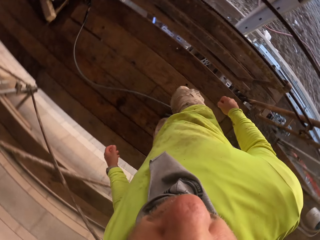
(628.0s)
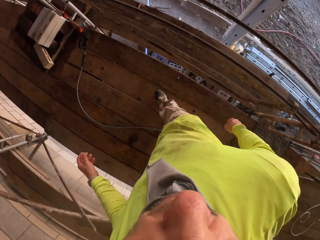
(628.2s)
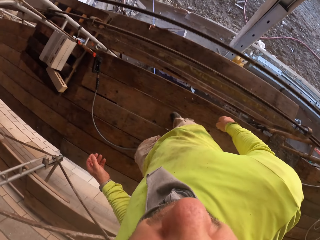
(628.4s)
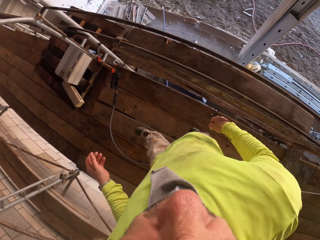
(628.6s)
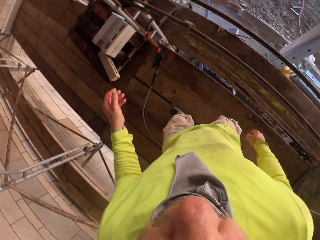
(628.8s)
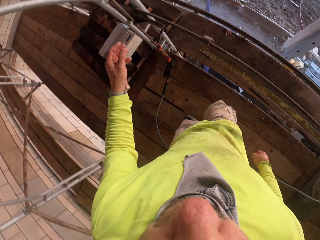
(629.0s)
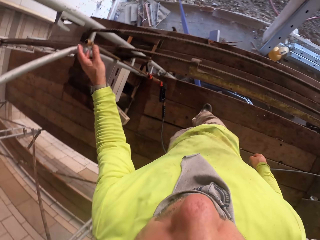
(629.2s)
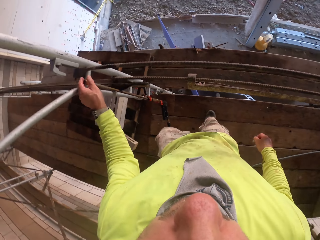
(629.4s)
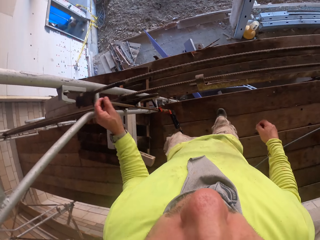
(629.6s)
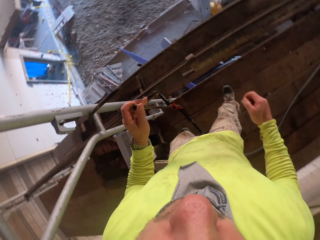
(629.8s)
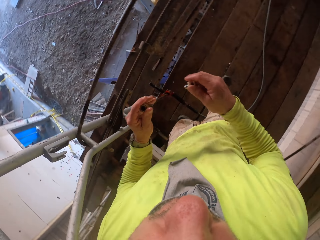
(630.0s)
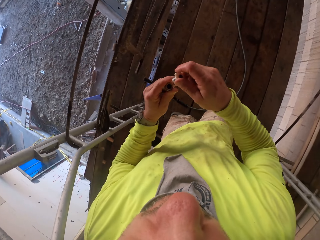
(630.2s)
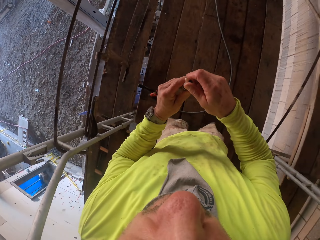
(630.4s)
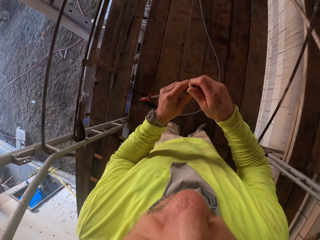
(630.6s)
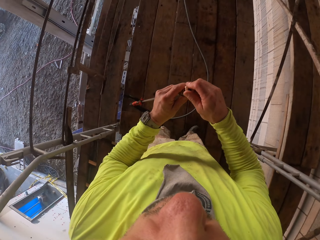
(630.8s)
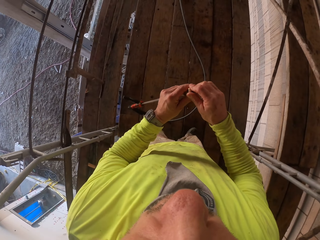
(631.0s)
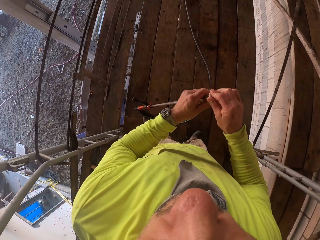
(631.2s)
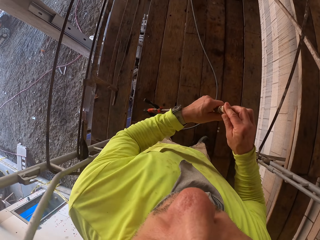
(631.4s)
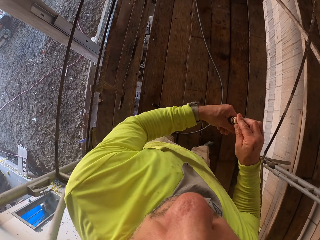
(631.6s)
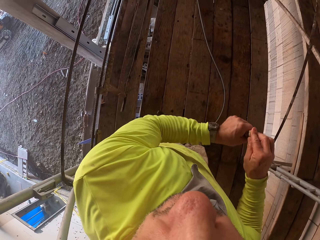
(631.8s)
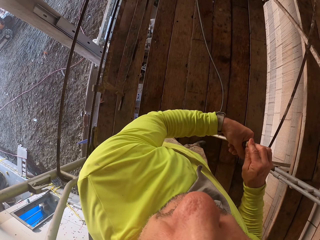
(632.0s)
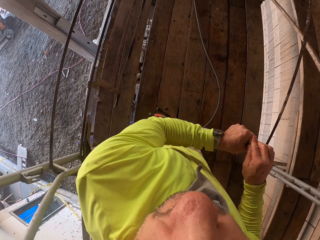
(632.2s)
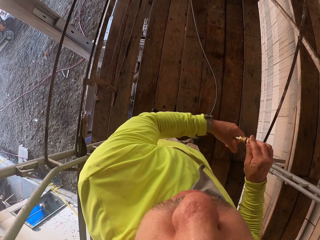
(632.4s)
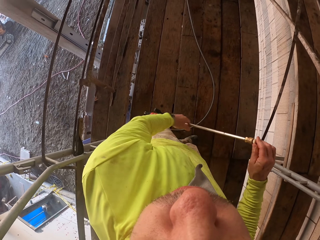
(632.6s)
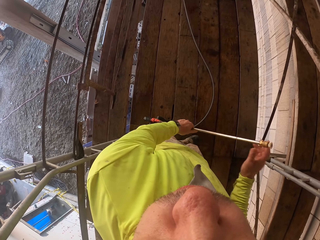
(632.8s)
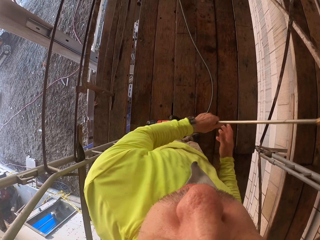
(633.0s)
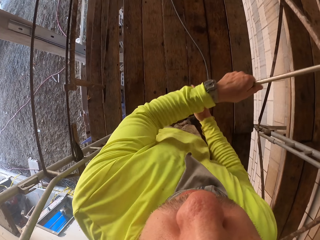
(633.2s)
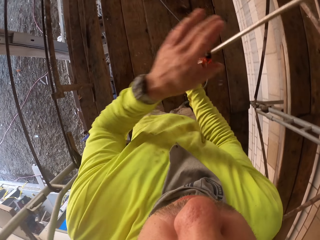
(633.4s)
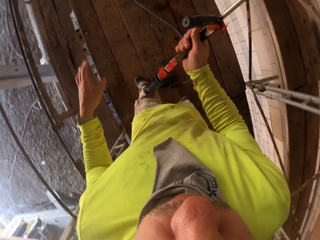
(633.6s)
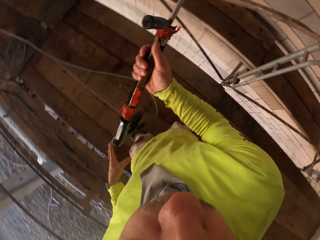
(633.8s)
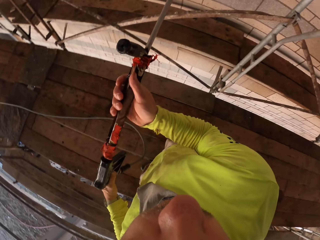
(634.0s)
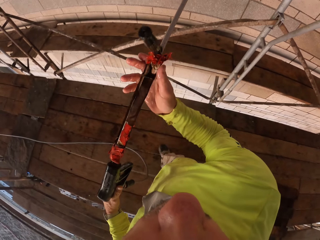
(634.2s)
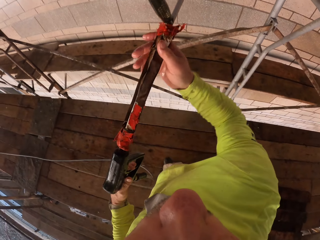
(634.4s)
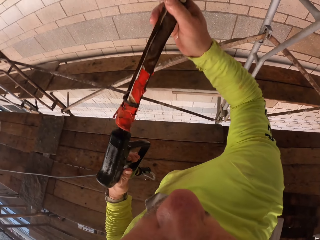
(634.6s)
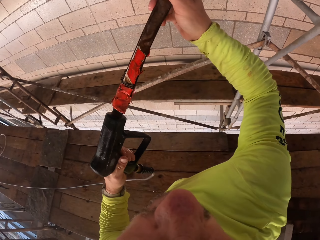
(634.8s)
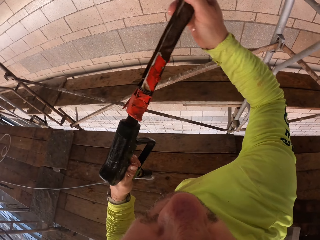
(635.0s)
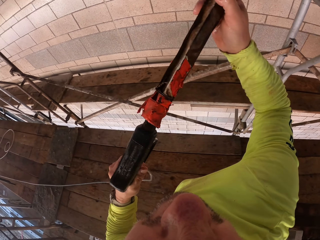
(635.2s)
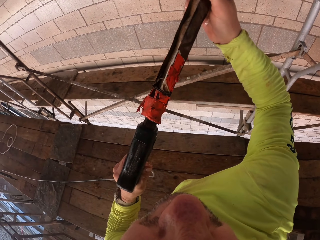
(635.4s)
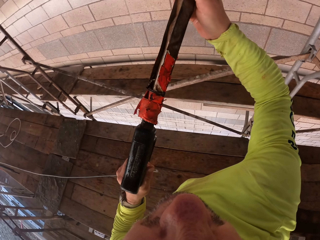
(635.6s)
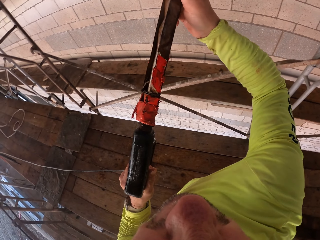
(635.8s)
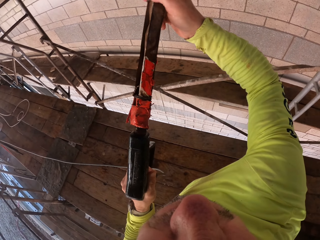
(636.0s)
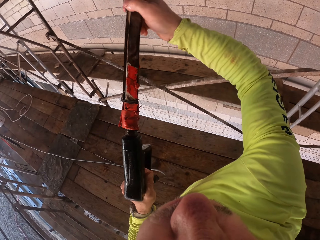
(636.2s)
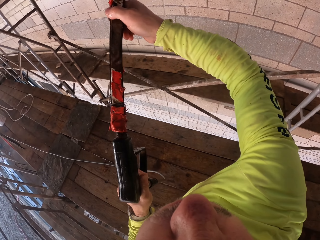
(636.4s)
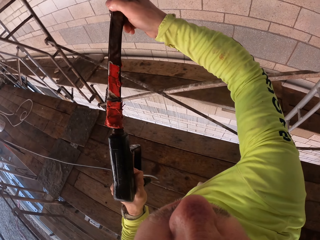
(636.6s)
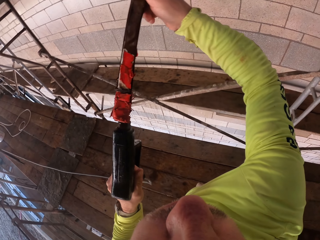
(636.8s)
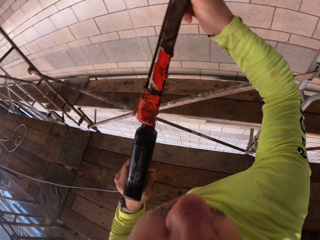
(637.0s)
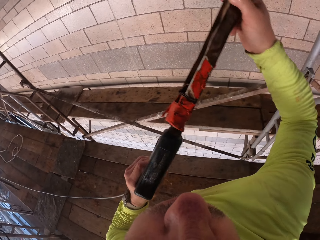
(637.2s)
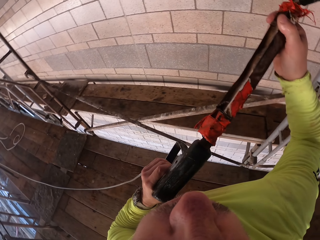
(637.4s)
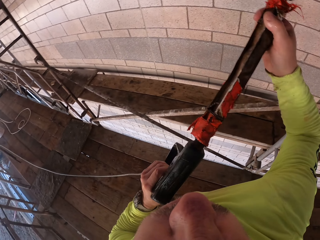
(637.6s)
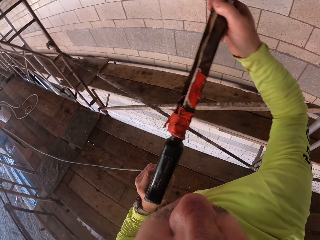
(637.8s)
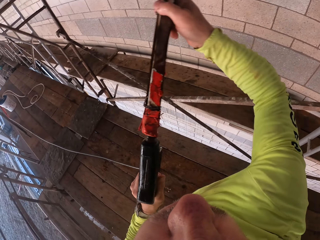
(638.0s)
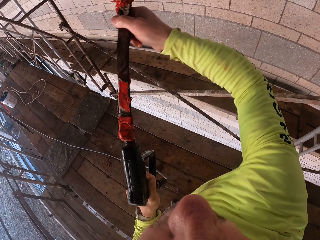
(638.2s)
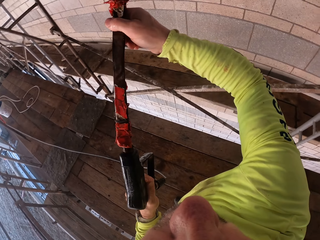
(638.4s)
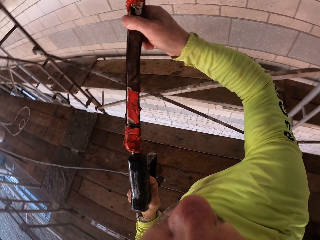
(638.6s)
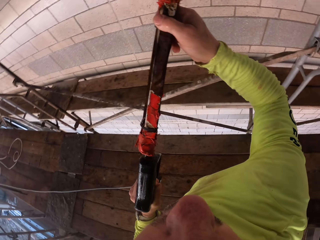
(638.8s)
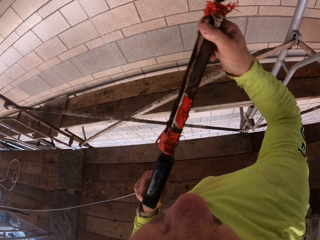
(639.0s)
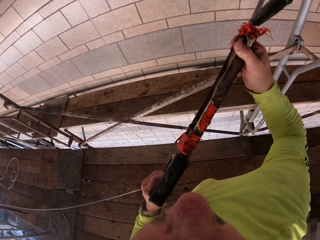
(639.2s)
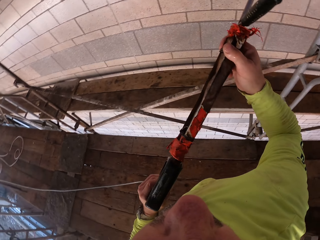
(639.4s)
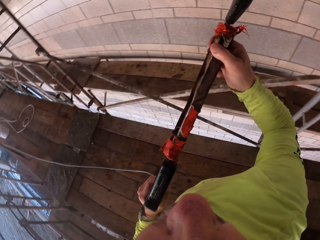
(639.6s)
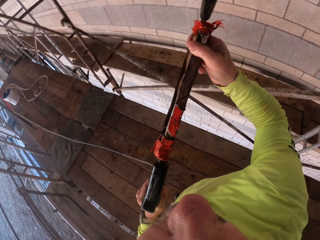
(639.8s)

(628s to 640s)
The camera wearer holds the spray gun. They pick the spray gun. They fix part of the spray gun on the spray gun. They lift the spray gun. They hold the spray gun. They spray water on the wall with the spray gun.

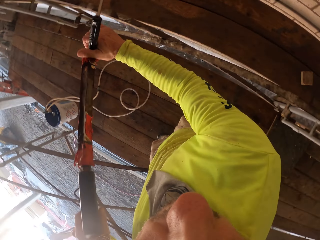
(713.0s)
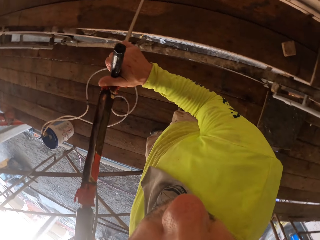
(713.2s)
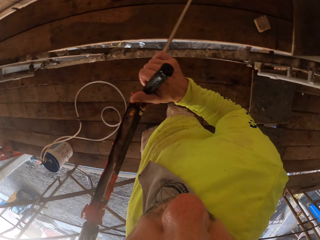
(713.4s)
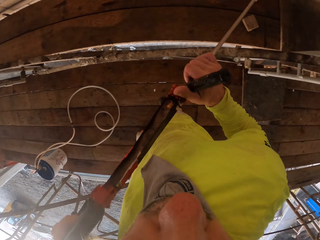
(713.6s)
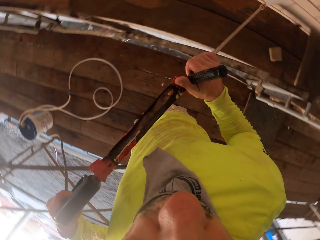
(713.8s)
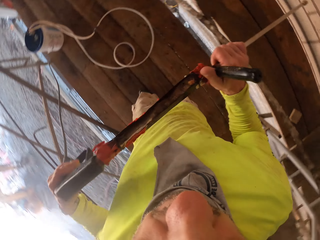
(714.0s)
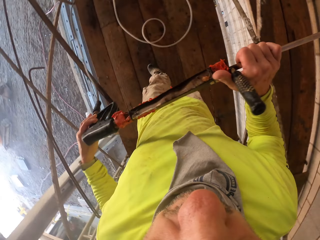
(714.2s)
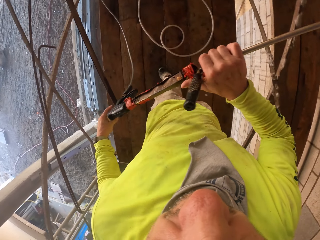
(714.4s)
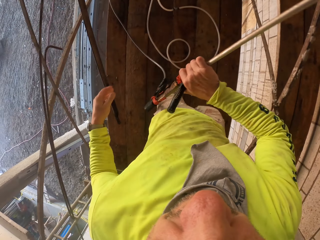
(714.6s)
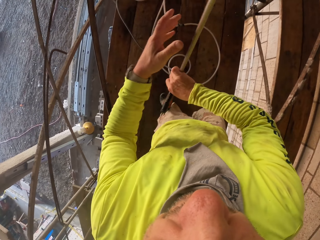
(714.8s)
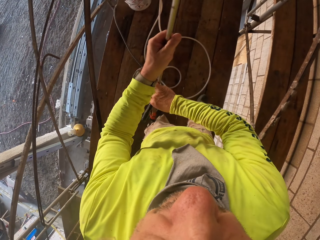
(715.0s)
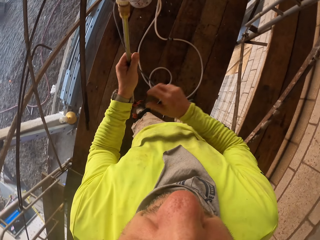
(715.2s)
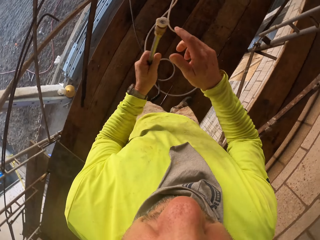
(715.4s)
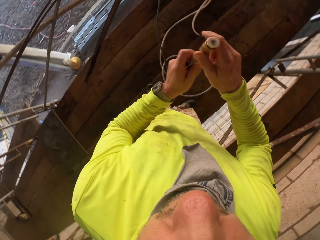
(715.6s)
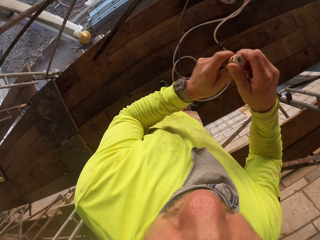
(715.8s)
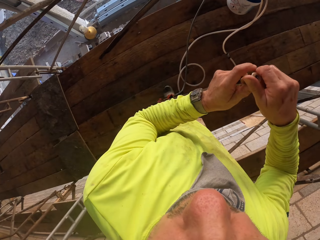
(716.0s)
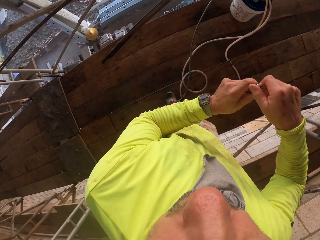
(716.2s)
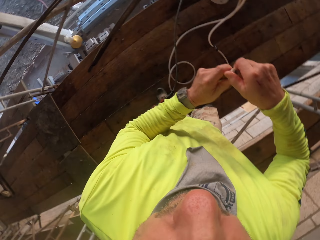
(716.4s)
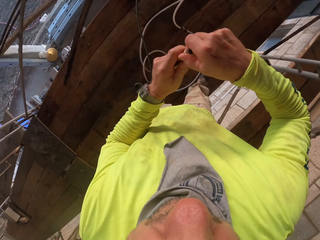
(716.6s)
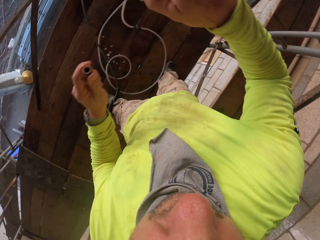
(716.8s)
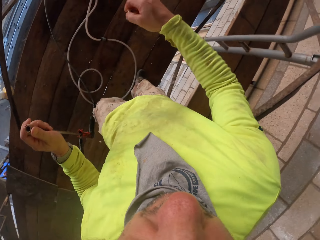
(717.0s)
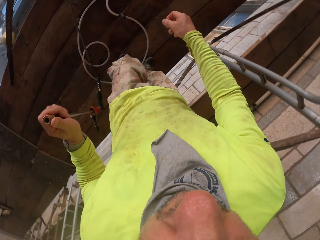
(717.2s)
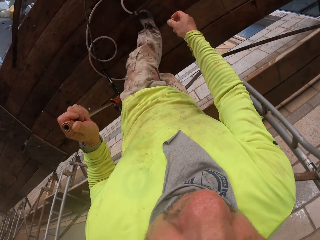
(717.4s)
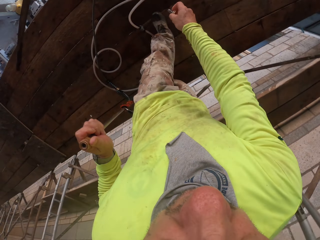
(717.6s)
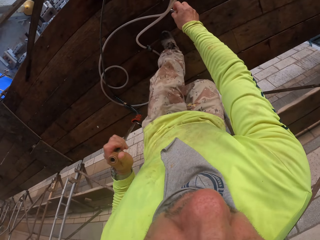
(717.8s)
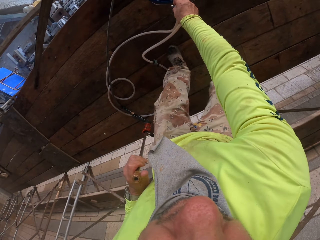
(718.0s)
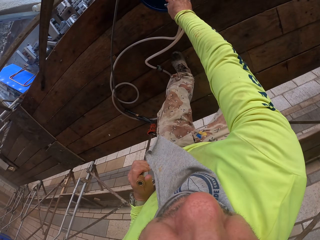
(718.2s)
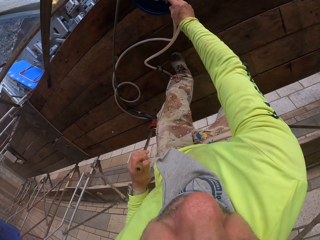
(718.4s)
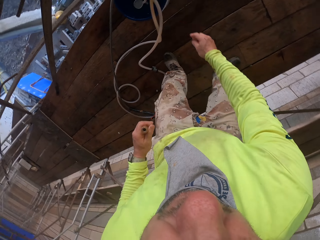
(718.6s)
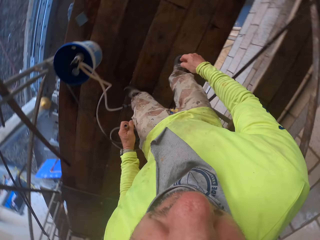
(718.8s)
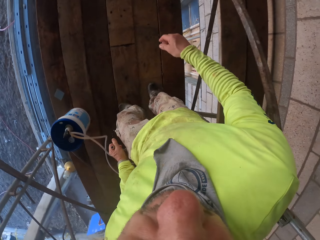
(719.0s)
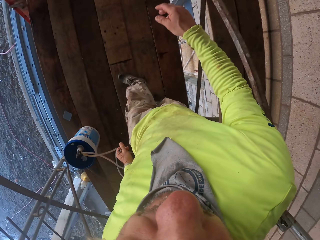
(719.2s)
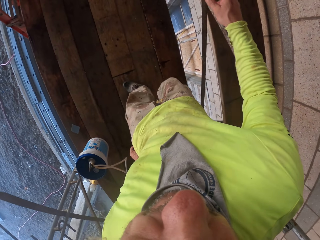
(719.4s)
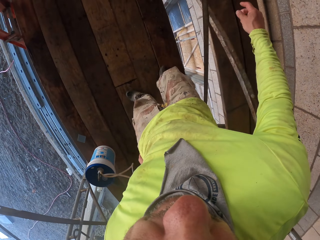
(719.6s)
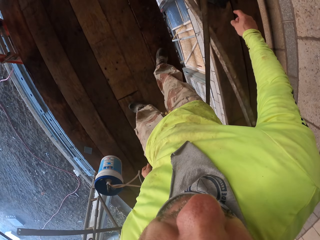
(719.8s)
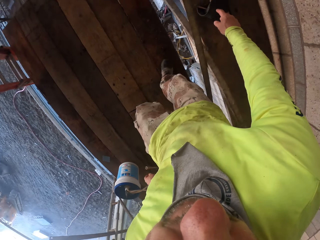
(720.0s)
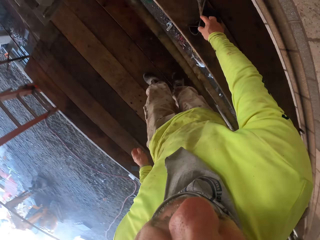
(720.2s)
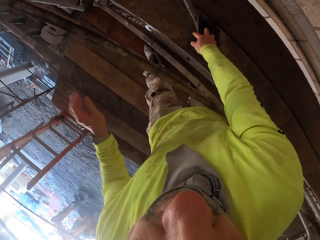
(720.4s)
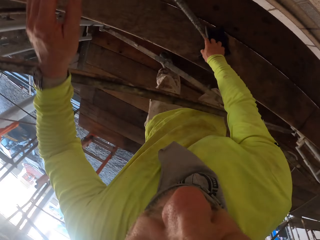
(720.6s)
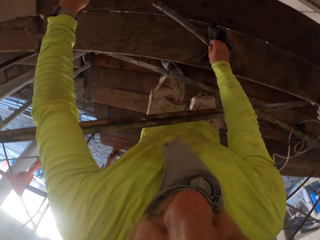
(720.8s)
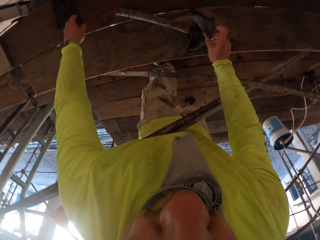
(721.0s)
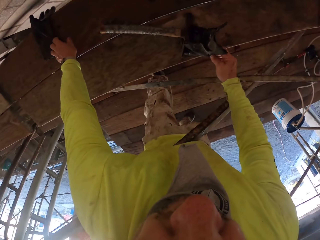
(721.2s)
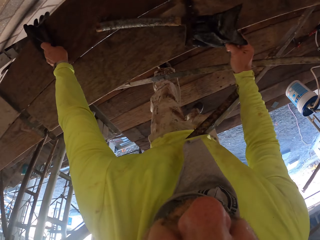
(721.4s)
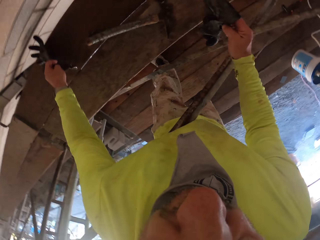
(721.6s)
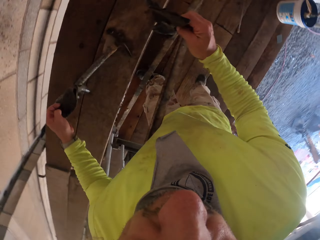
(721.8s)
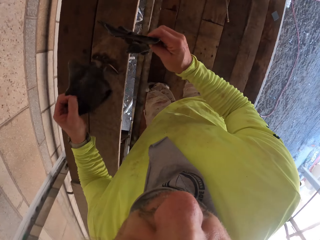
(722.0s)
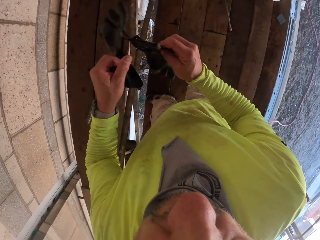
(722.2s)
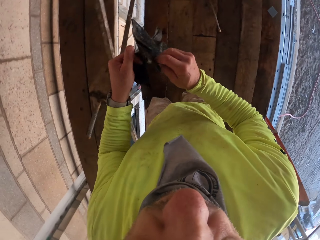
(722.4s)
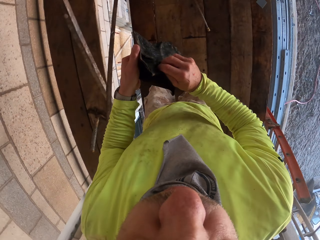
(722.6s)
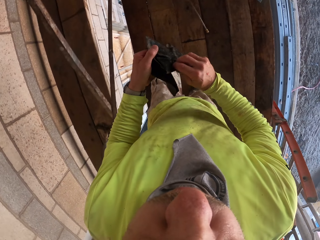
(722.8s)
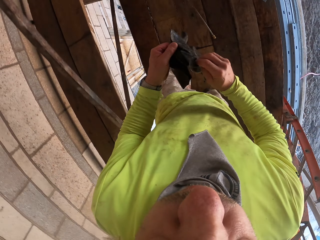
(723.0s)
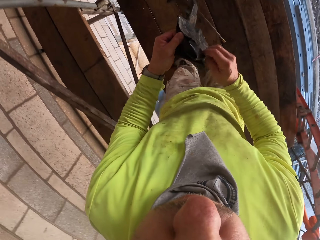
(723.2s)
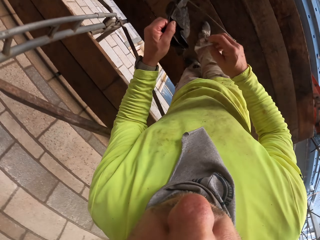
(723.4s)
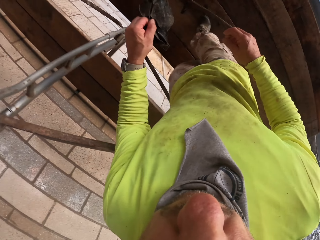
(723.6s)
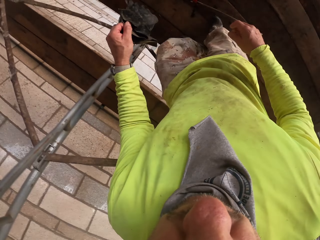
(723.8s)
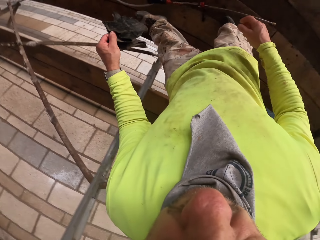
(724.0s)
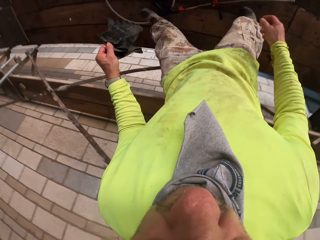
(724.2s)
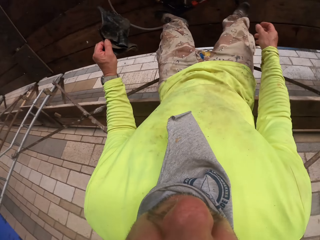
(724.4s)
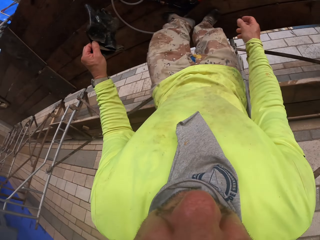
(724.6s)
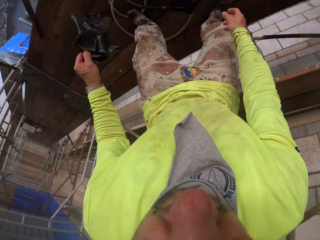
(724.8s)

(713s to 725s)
The camera wearer puts the spray gun down. They hold the spray gun. They remove part of the spray gun from the spray gun. They put part of the spray gun on the pail. They turn around. They pick the gloves. They walk around the wooden structure. They move to the spray gun.
